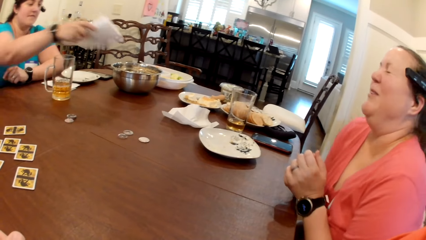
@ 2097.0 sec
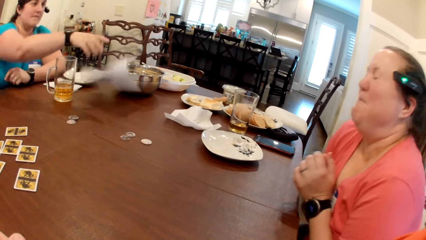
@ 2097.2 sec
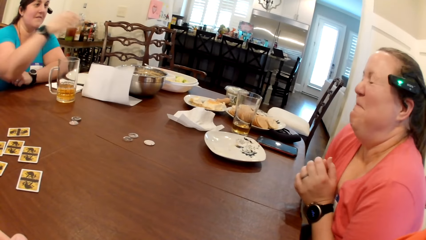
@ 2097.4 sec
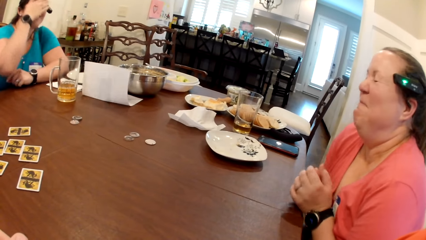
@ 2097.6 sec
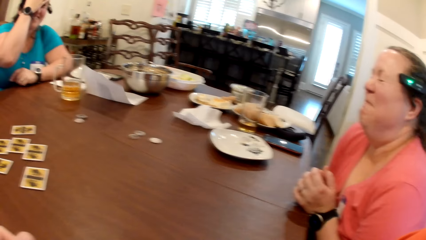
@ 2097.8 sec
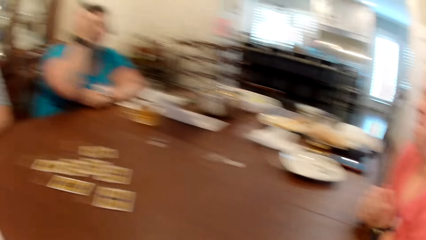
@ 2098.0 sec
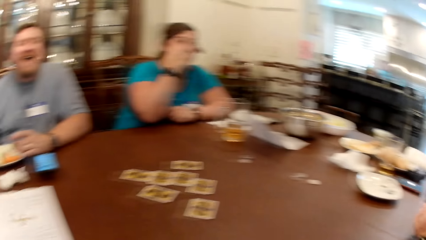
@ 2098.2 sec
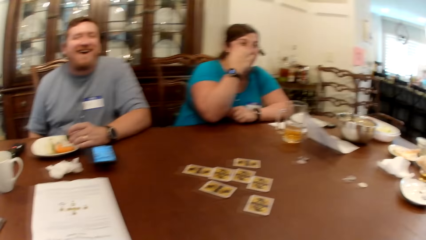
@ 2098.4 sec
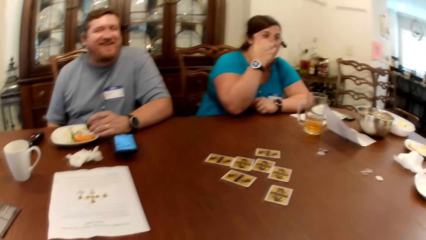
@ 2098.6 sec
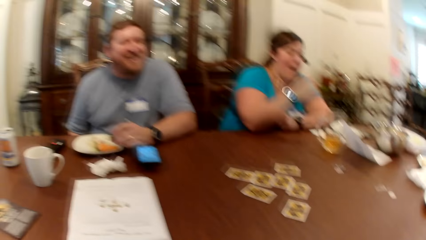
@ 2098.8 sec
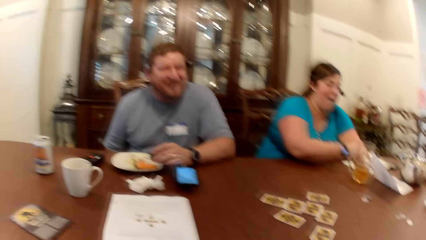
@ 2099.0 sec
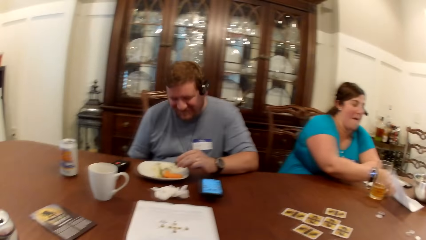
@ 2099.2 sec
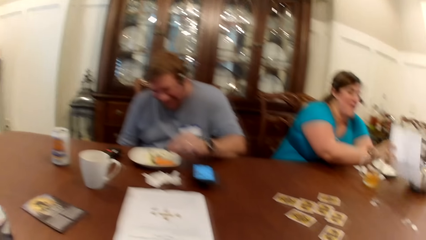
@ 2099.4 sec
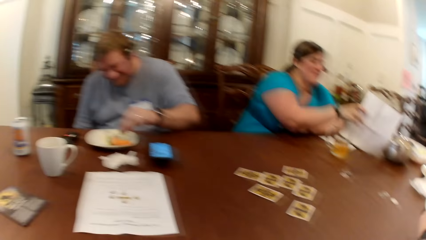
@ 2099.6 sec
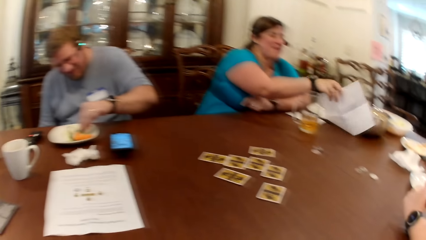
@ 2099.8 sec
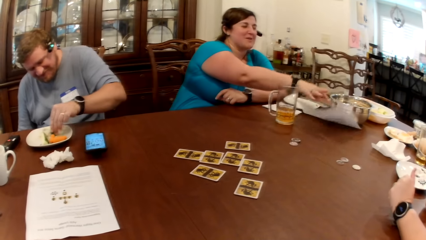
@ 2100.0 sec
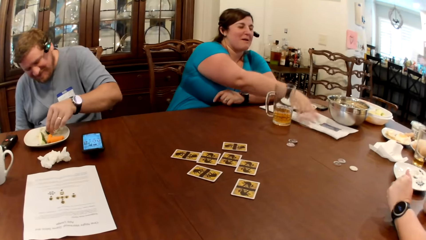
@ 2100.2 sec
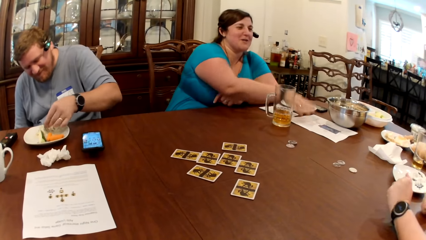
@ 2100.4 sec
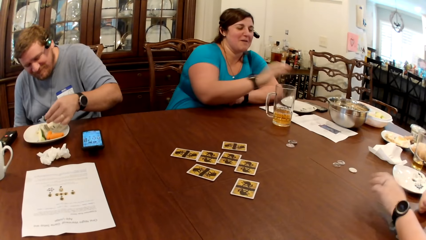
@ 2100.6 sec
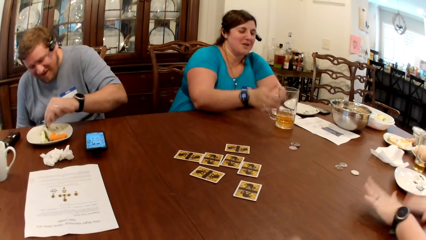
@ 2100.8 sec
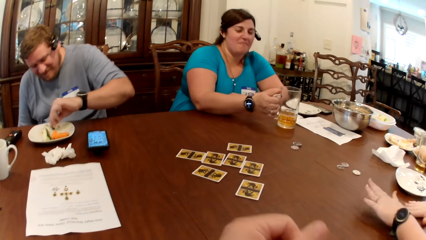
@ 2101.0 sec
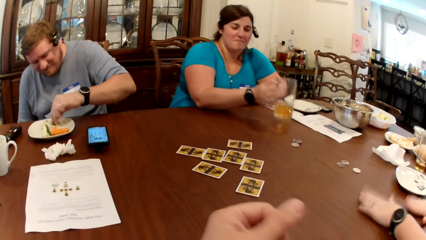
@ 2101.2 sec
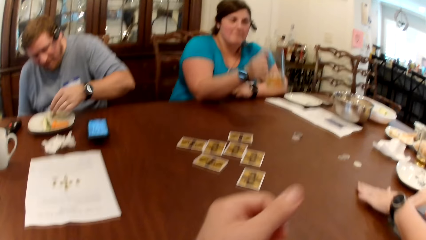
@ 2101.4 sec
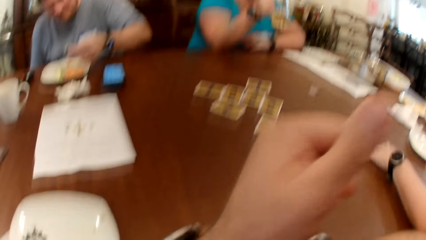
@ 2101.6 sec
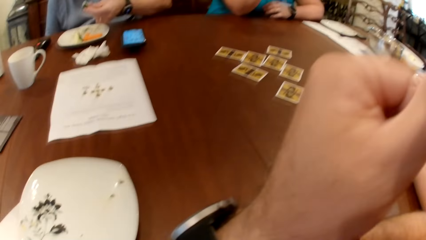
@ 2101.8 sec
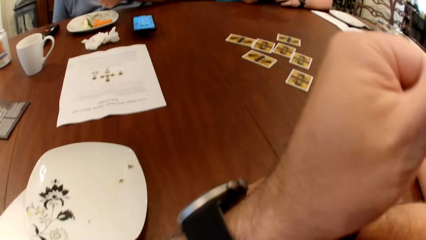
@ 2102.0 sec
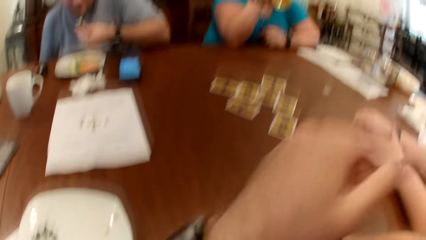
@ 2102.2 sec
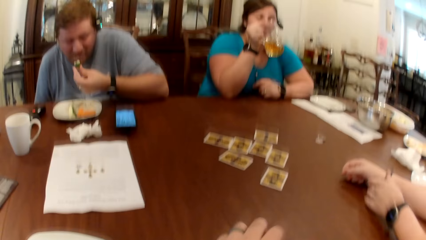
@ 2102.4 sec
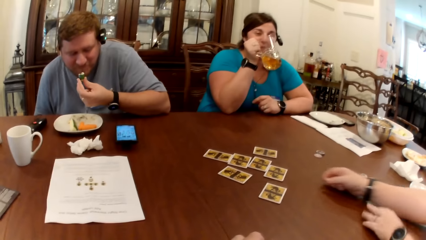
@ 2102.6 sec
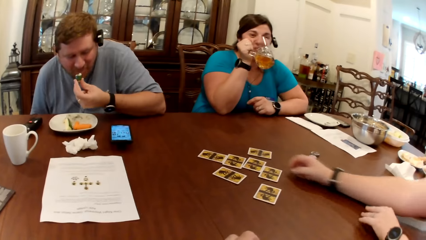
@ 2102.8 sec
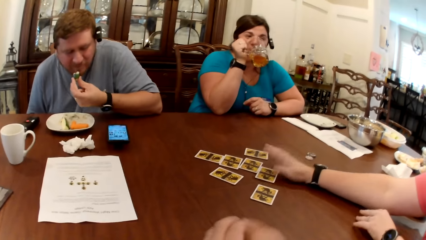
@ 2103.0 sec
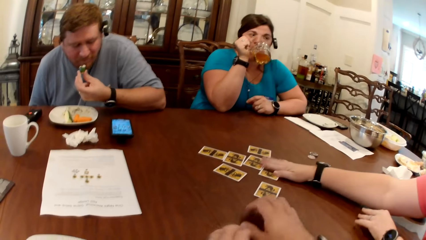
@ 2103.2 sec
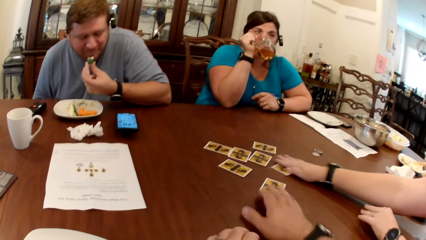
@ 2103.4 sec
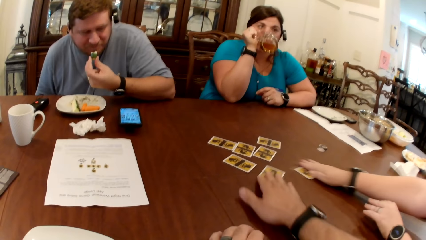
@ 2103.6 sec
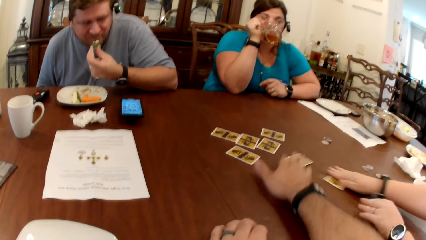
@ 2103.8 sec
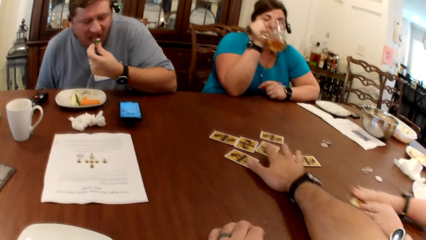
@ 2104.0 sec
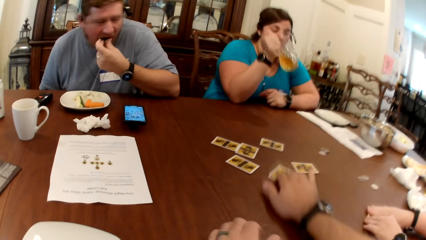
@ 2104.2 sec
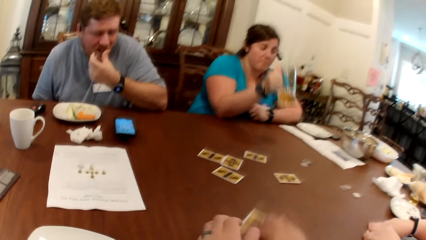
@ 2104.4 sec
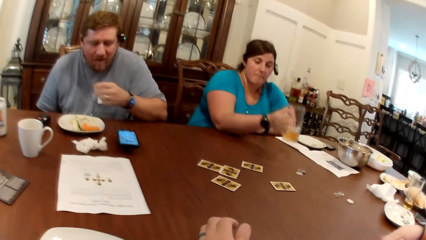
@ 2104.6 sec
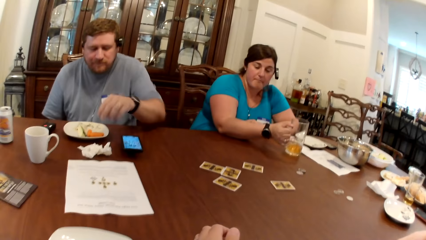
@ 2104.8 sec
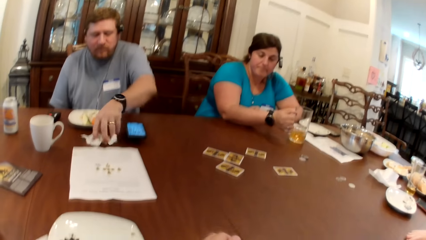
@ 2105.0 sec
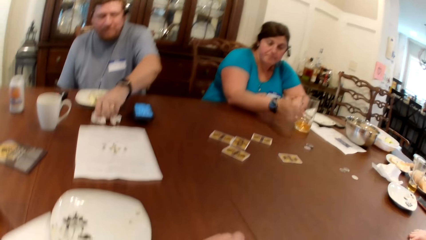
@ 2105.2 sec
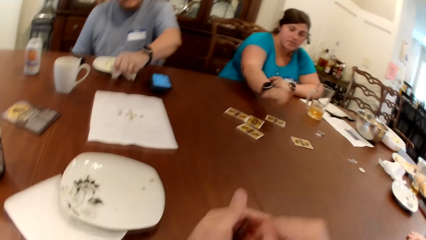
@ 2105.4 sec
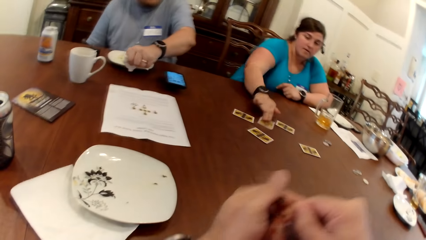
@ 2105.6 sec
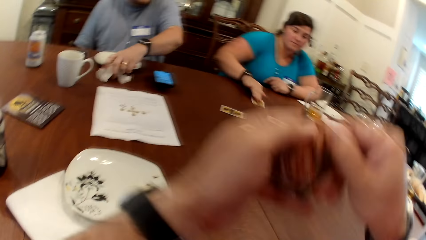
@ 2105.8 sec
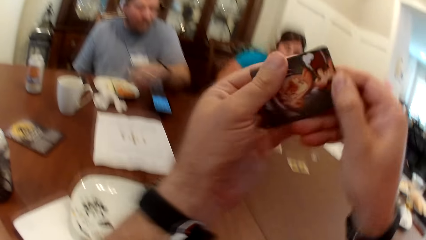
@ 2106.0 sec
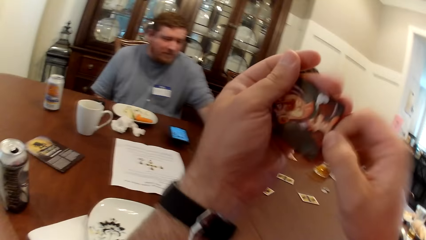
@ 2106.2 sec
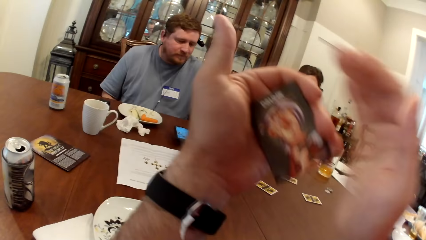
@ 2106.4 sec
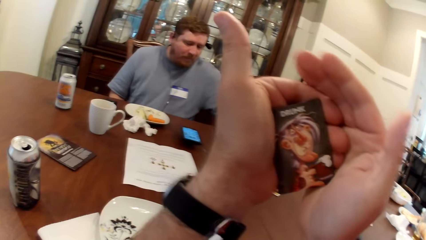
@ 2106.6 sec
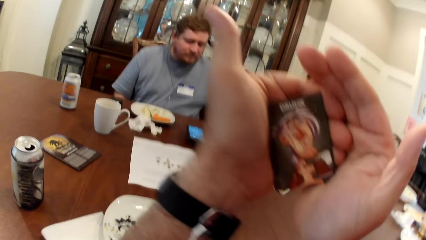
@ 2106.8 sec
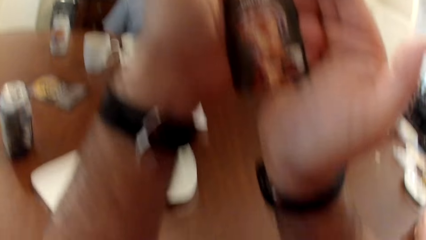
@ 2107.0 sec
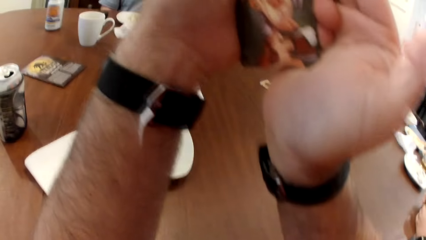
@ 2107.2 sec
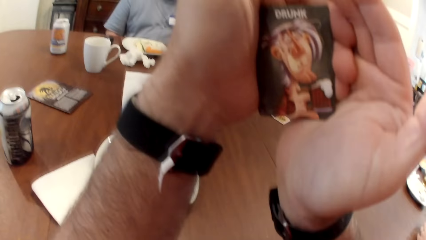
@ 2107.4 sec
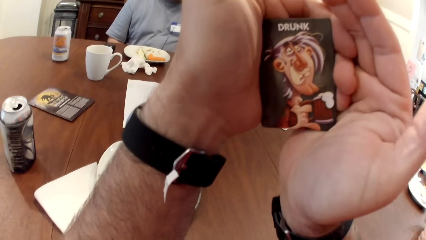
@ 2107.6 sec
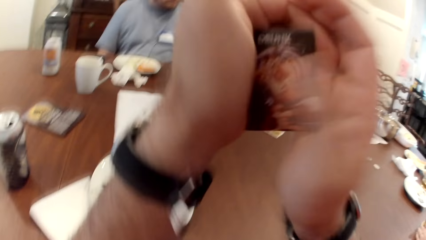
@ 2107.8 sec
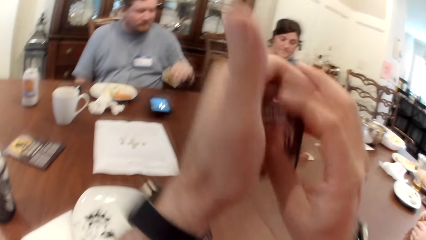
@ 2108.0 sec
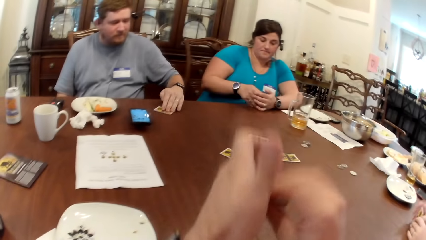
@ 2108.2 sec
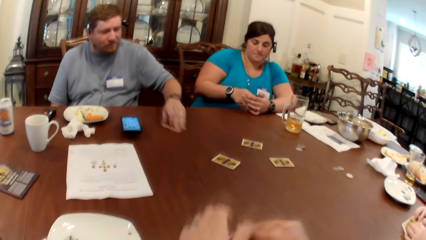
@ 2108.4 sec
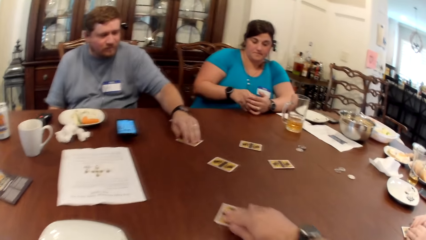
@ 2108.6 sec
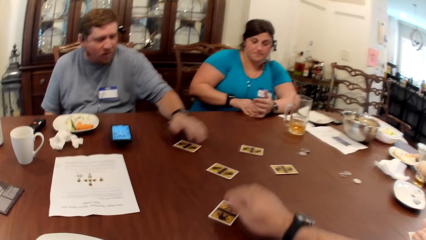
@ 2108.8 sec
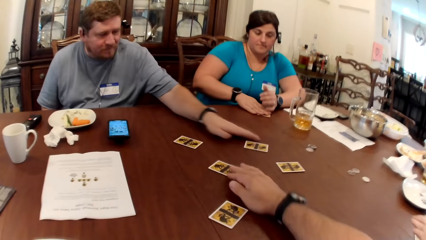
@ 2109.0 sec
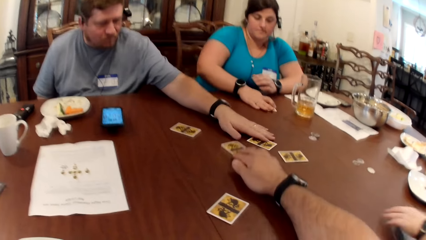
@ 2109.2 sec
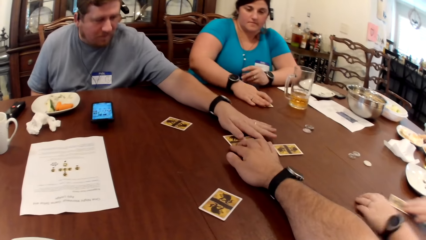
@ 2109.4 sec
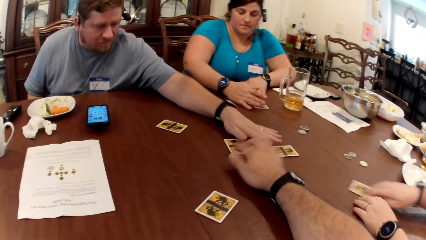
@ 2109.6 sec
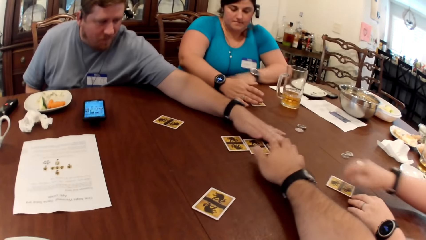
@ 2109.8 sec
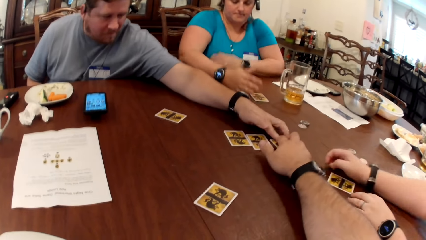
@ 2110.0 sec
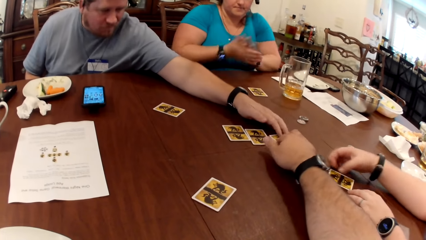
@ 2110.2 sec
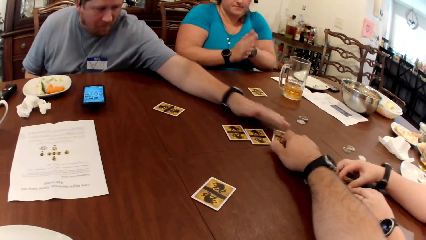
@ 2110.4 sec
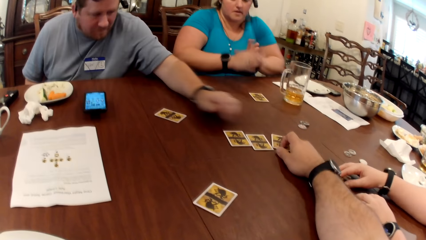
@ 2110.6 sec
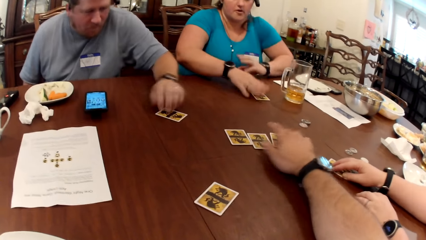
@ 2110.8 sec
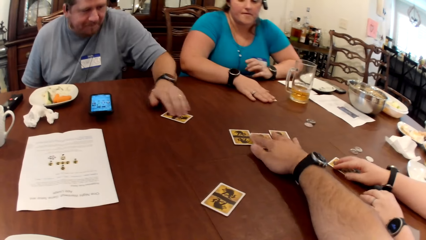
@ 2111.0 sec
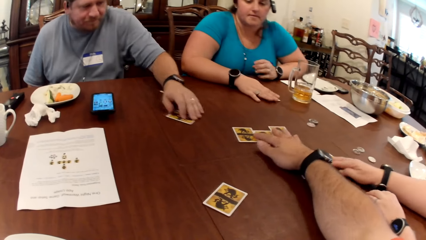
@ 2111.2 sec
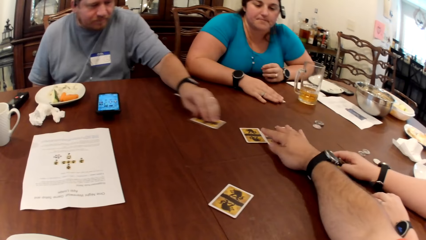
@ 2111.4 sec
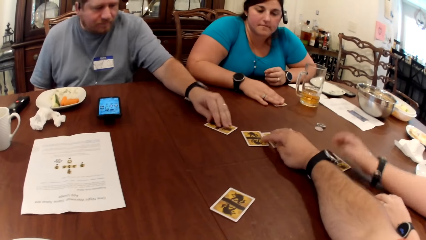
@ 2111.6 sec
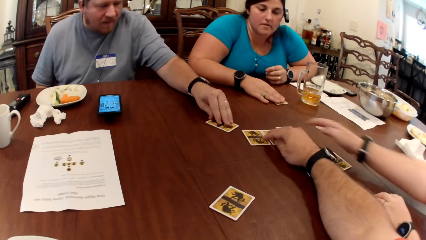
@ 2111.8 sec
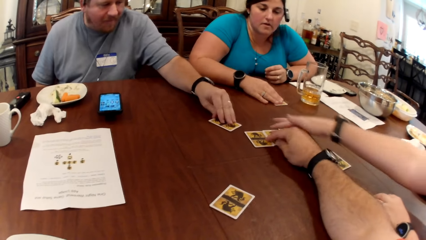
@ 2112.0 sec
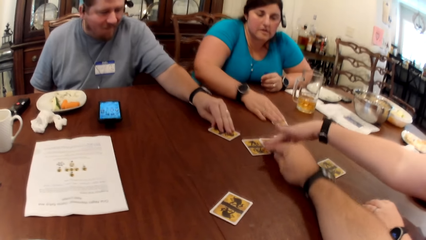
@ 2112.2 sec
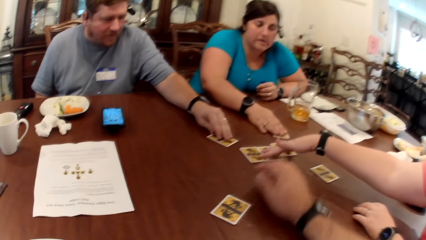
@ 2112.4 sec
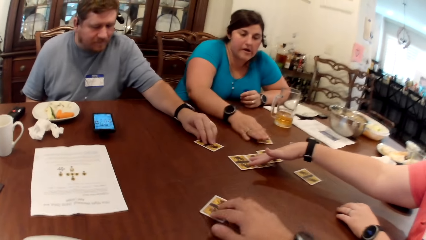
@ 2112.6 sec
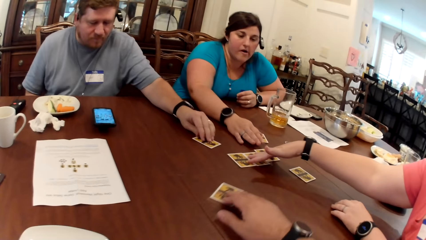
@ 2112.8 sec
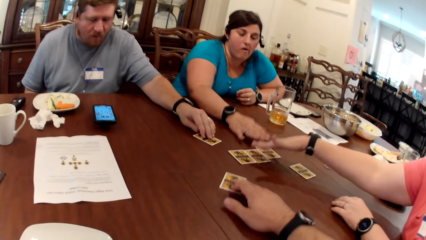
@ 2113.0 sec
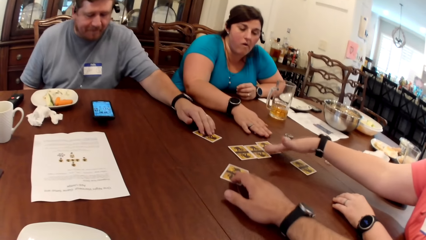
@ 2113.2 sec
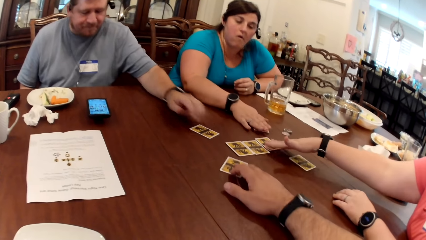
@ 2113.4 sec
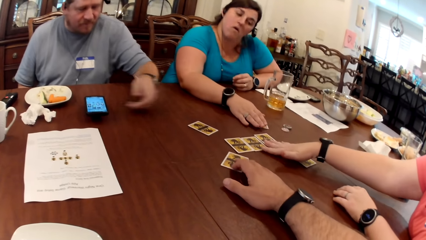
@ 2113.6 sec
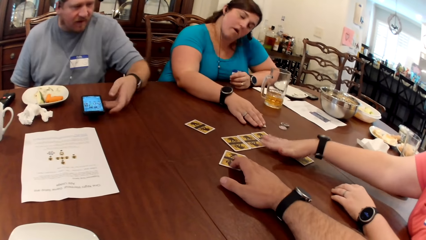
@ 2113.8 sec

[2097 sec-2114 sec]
A woman drops the parchment paper in her right hand on the table. She touches her nose with her right hand. A man holds a zucchini in his left hand. Another woman picks the parchment paper from the table with her right hand. She drops the parchment paper in her right hand on the table. The man dips the zucchini in his left hand into the cream cheese on his plate. The second woman picks the cup of beer from the table with her right hand. The camera wearer touches his face with his left hand. The second woman drinks from the cup of beer in her right hand. The first woman moves a card on the table with her right hand. The camera wearer shifts a card on the table with his right hand. He picks a card from the table with his right hand. He plays poker with colleagues. The second woman moves the card on the table with both hands. Another man eats the zucchini in his left hand. The second woman places the cup of beer in her right hand on the table. The first man picks a tissue from the table with his left hand. The camera wearer holds the card in both hands. The second woman picks a card from the table with her right hand. The first man drops the tissue in his left hand on the table. The camera wearer looks at the cards. The first man places a card in his left hand on the table. The first woman places the card in her right hand on the table. The camera wearer places the card in his right hand on the table. The second woman places the card in her right hand on the table. The camera wearer moves a card from the table with his right hand. The first man moves a card on the table with his left hand. The camera wearer touches cards. The first woman moves the card on the table with her right hand. The first man touches a card on the table with his left hand. The camera wearer moves the card with his right hand. The first man moves a card on the table with his left hand. The second woman moves a card on the table with her right hand. The camera wearer shifts a set of cards on the table with his right hand. The first woman touches the set of cards on the table with her right hand. The camera wearer moves a card from the table with his right hand.
